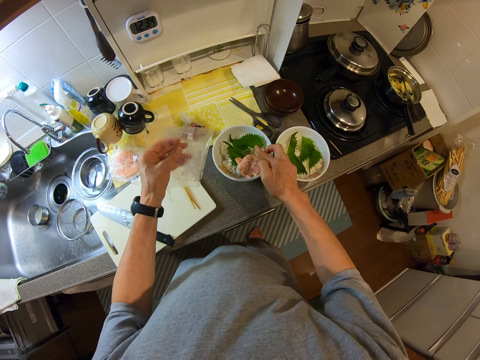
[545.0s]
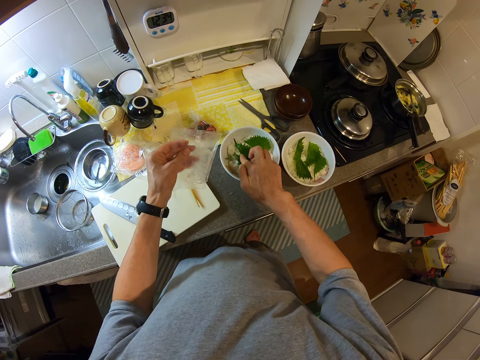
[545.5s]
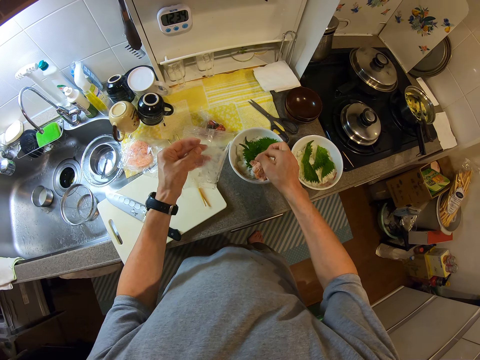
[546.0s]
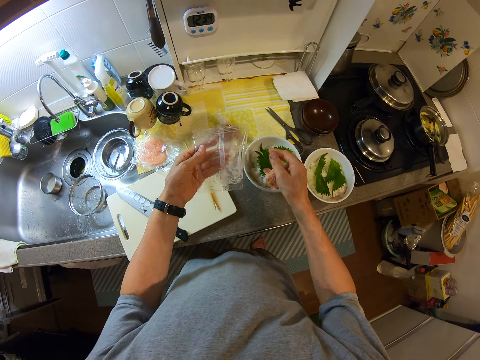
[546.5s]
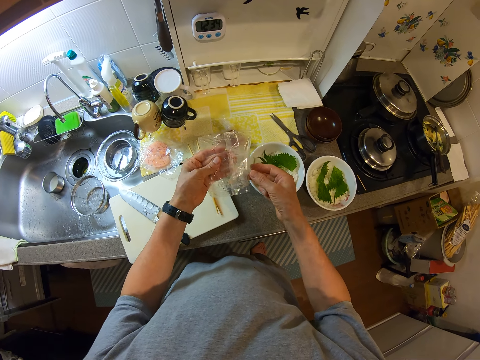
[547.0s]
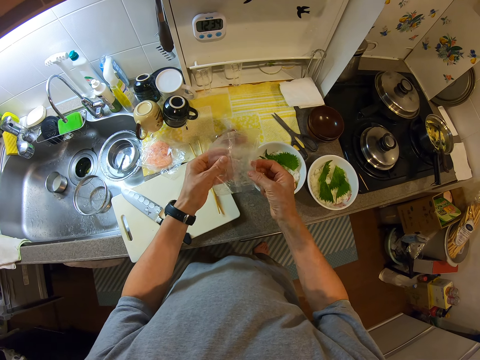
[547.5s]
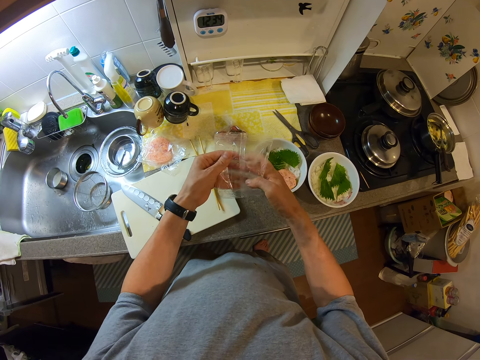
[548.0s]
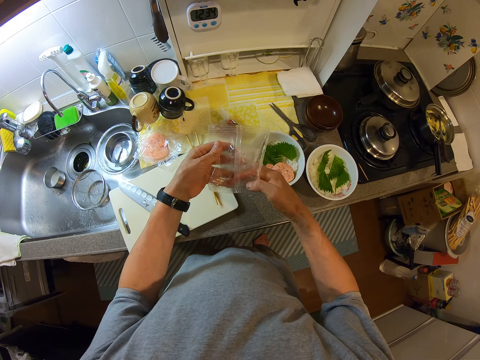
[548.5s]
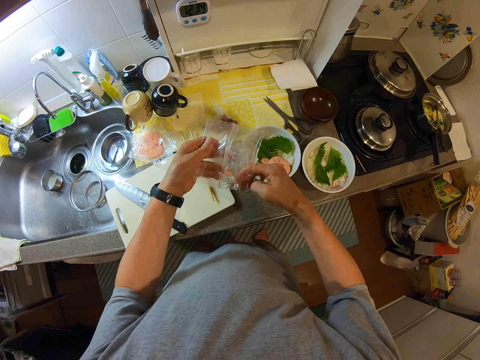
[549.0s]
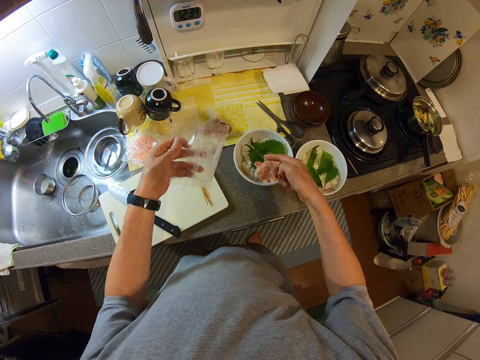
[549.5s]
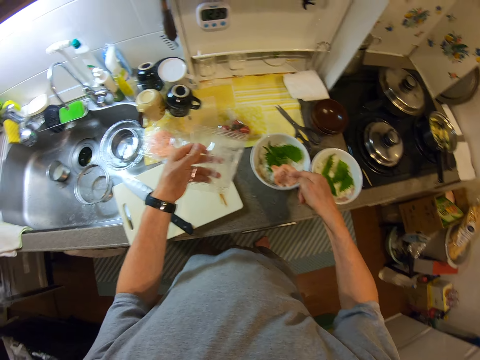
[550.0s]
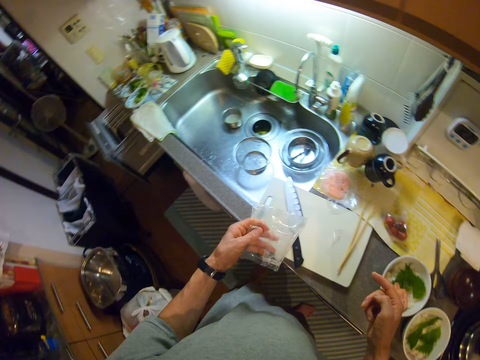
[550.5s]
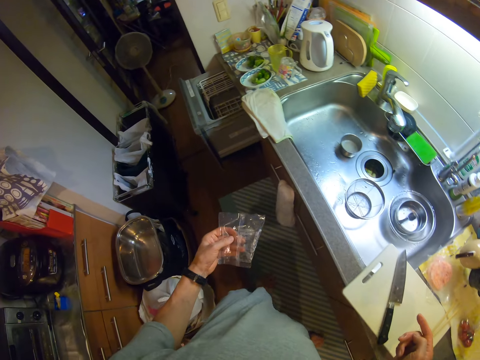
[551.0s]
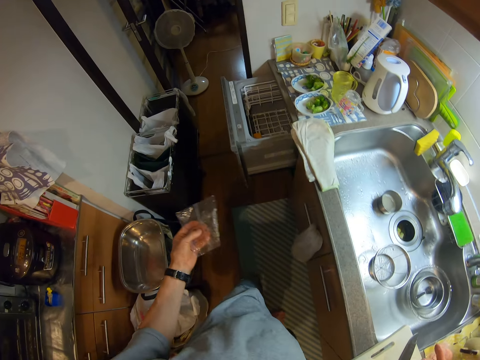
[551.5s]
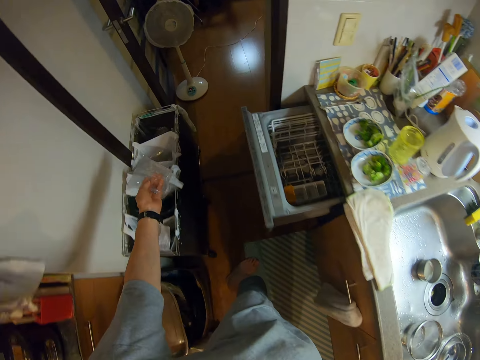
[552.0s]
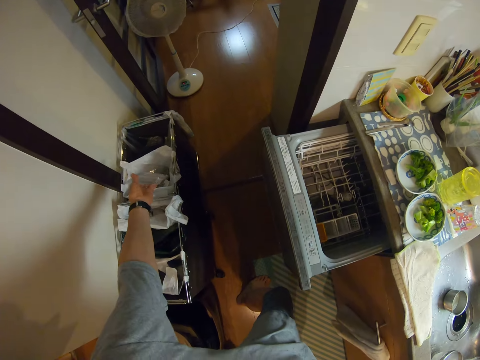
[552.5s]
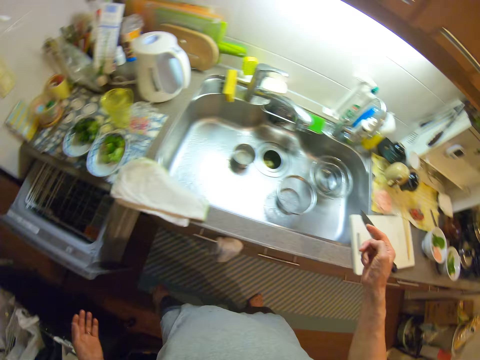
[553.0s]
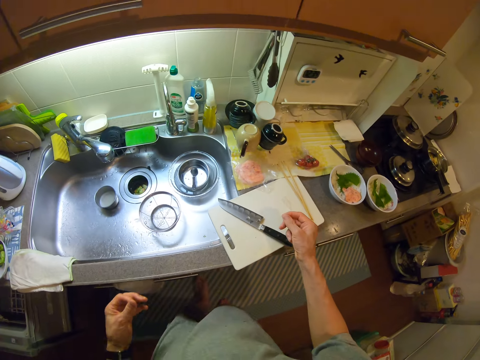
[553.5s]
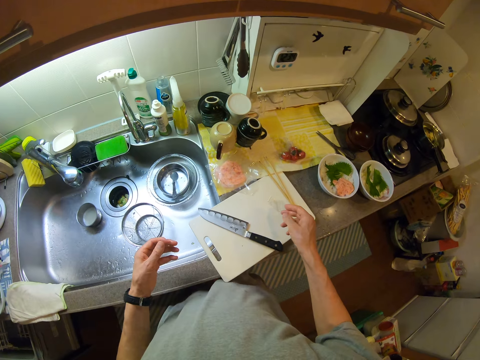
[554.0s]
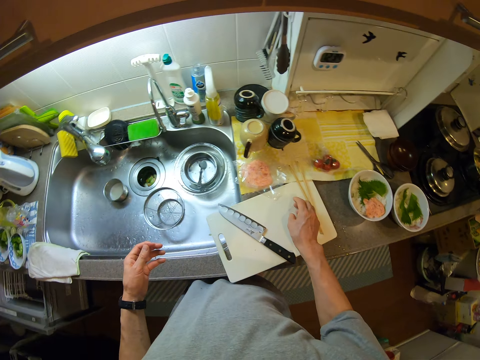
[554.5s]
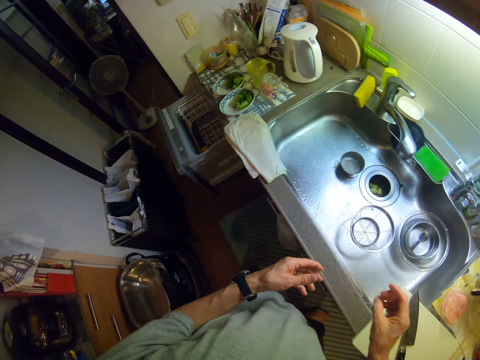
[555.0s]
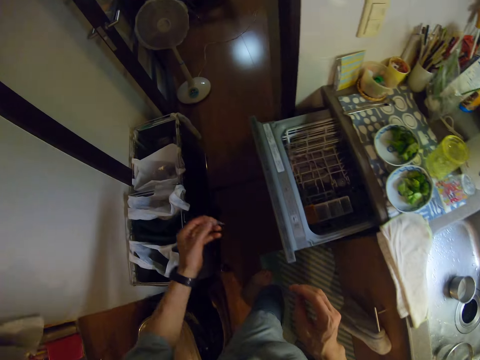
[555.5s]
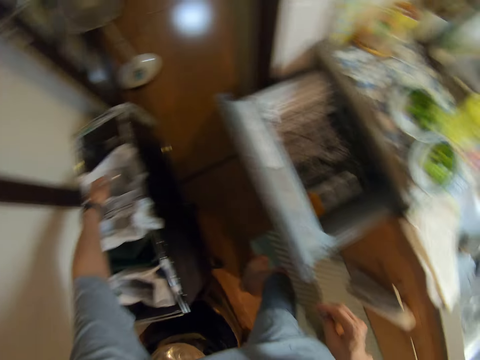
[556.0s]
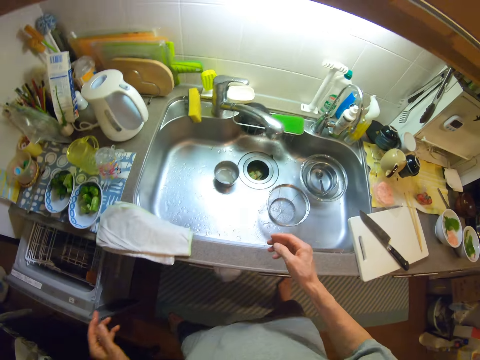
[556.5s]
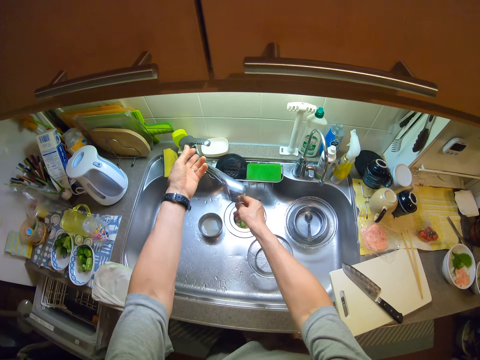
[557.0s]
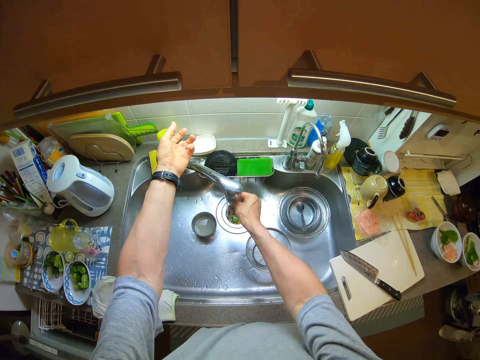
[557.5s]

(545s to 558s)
The camera wearer touches the food with his finger. He applies the pink minced meat in the green vegetables using his fingers. He scrapes the inside of the wrap with his finger. He drops the wrap in the bin. He takes a small piece of the wrap from the counter. He picks a piece of food wrap from the chopping board. He throws the wrap into the bin. He turns on the tap.

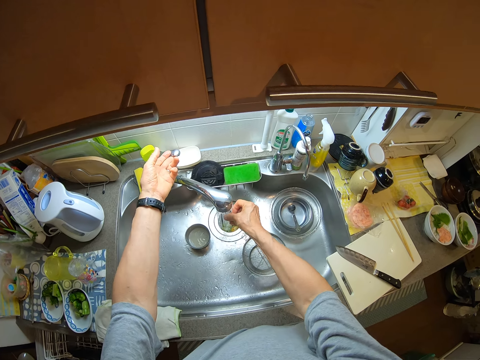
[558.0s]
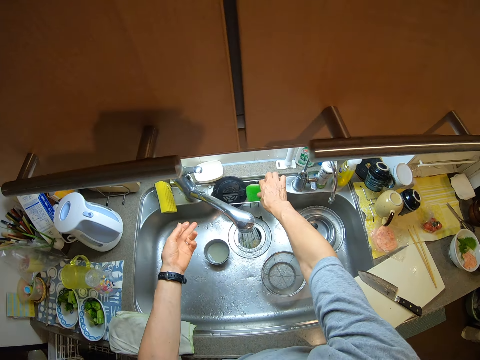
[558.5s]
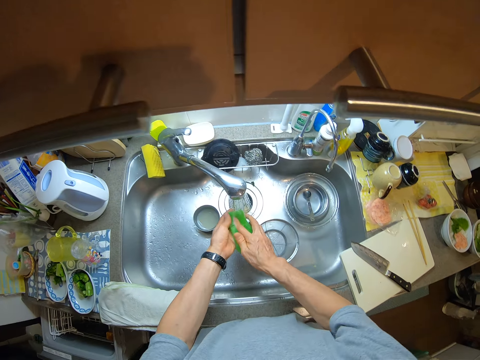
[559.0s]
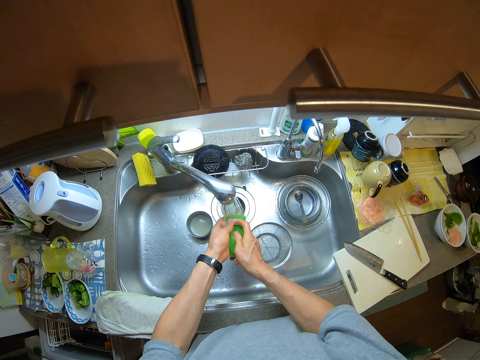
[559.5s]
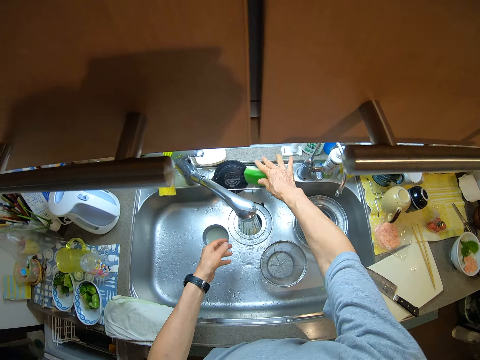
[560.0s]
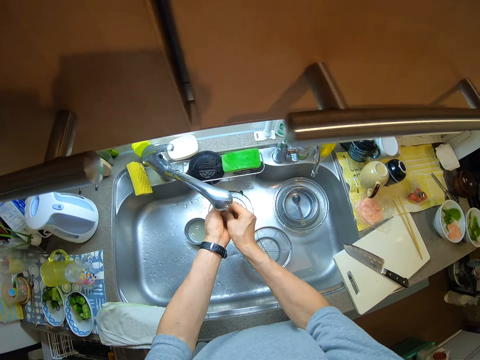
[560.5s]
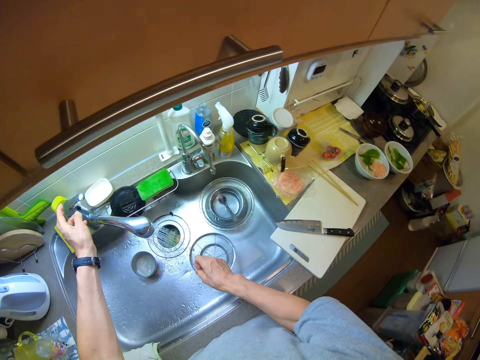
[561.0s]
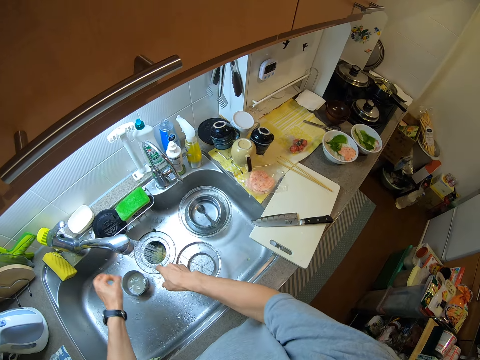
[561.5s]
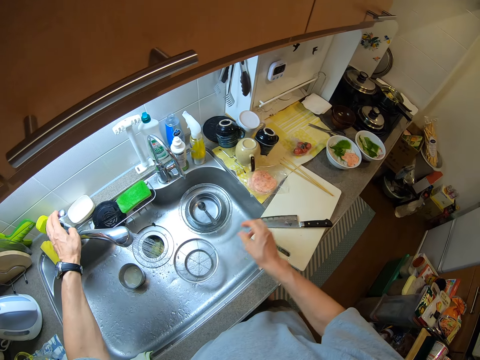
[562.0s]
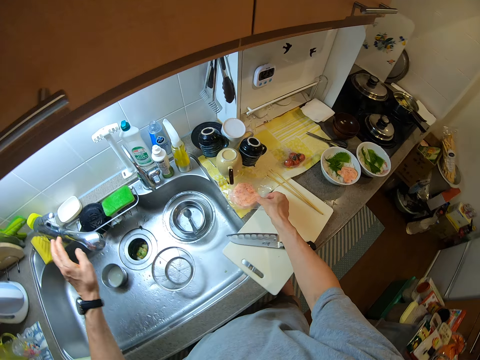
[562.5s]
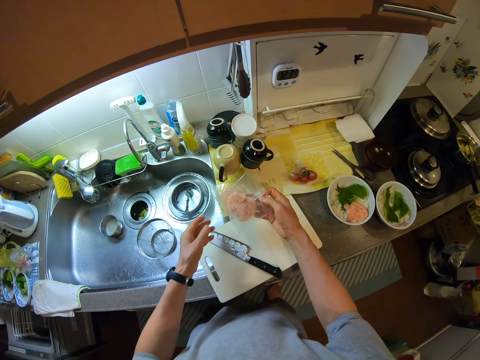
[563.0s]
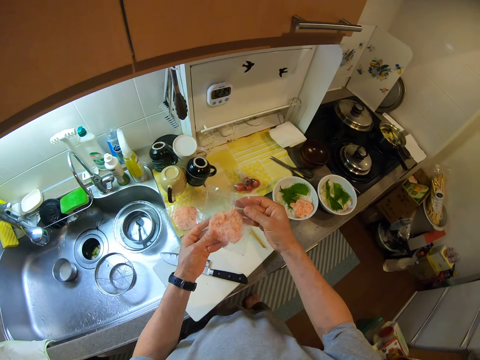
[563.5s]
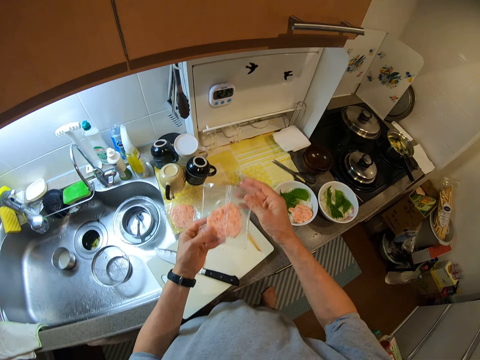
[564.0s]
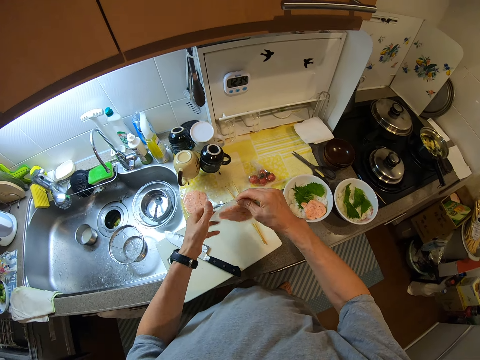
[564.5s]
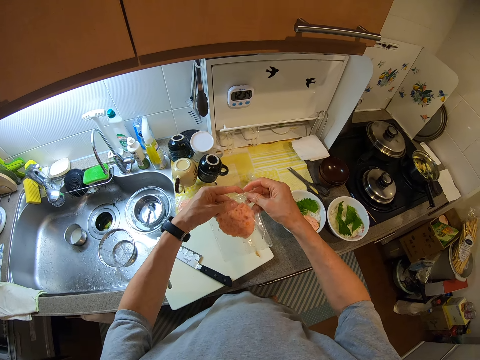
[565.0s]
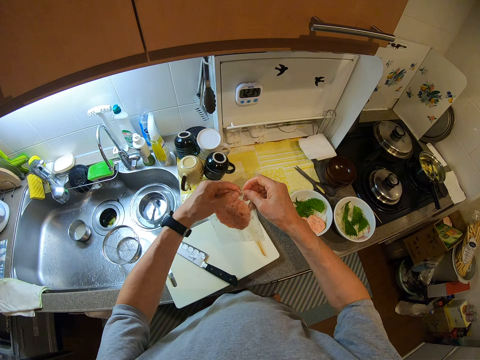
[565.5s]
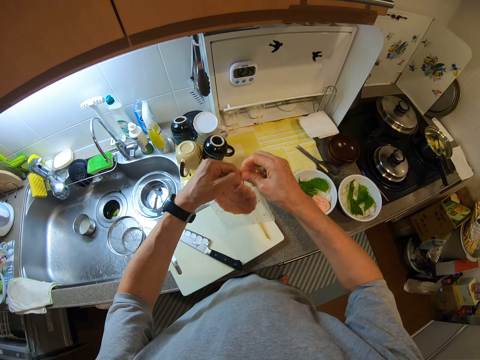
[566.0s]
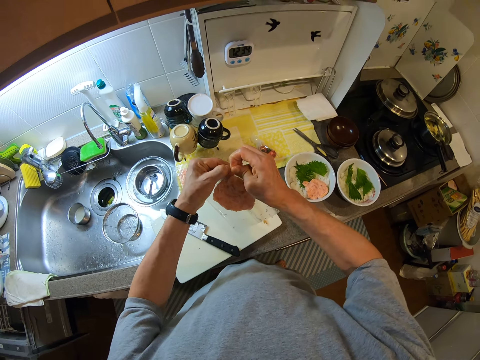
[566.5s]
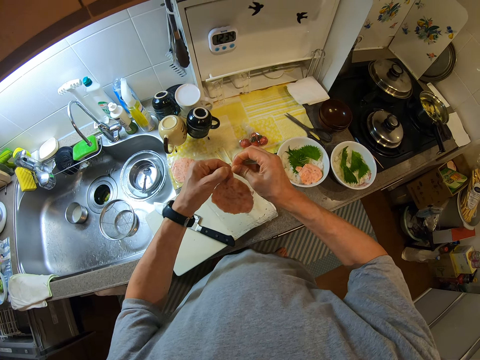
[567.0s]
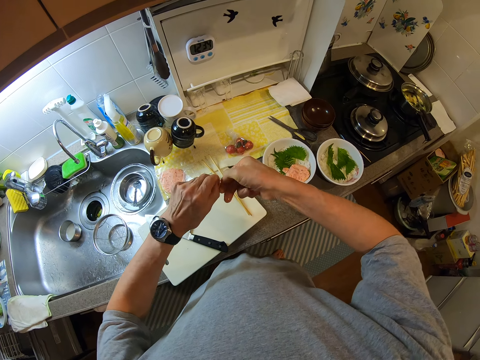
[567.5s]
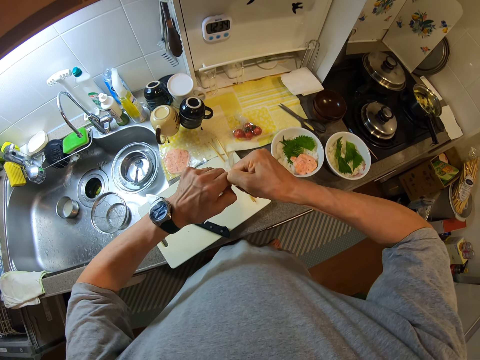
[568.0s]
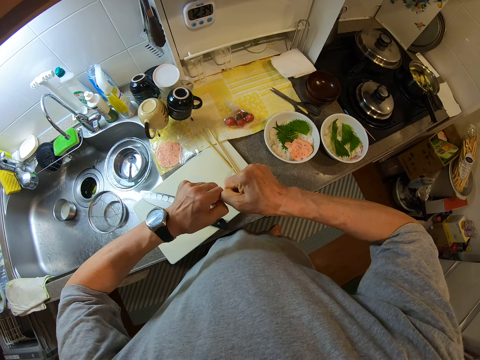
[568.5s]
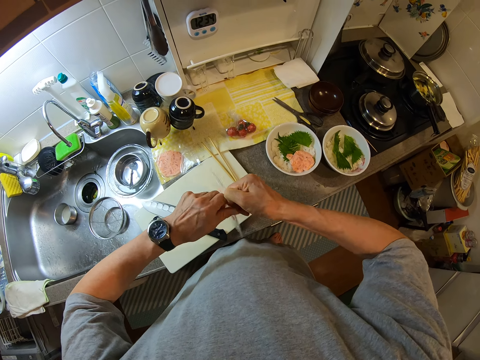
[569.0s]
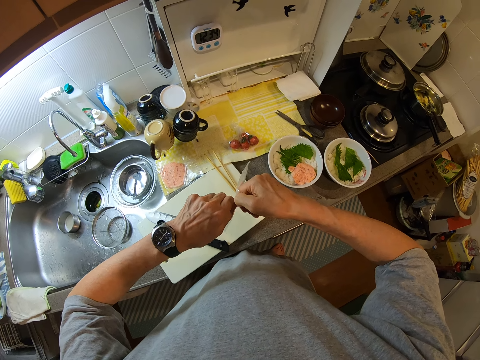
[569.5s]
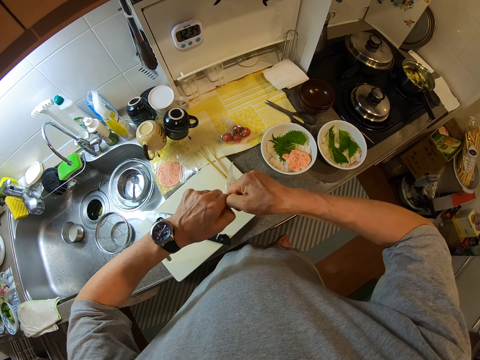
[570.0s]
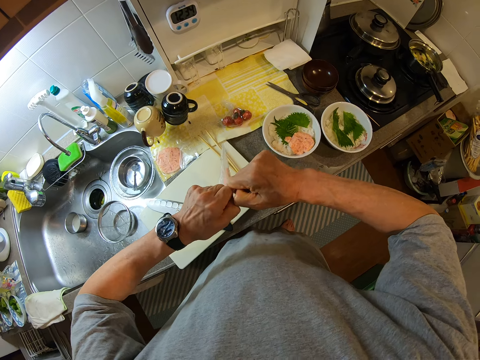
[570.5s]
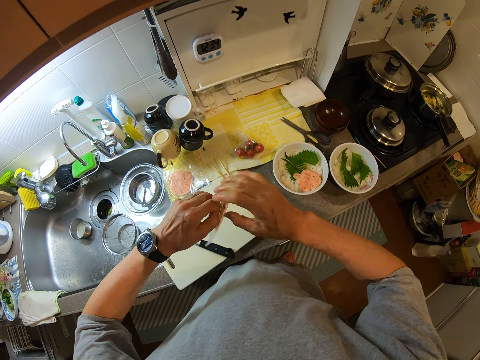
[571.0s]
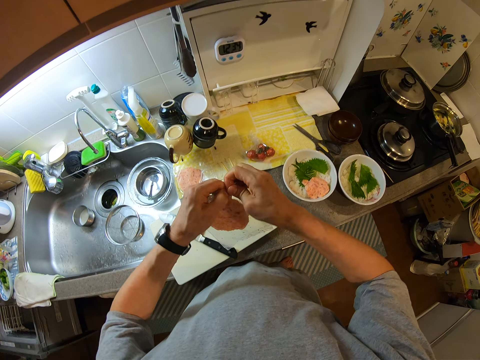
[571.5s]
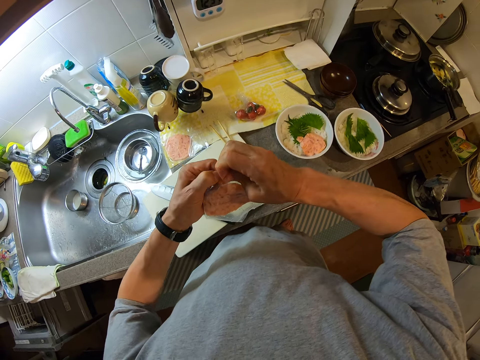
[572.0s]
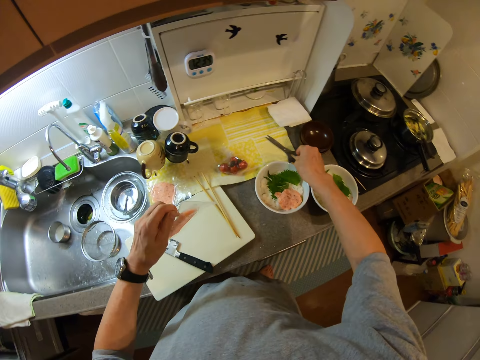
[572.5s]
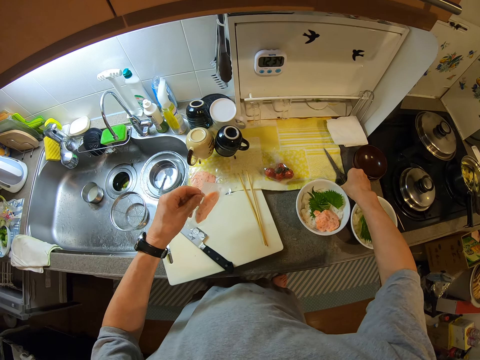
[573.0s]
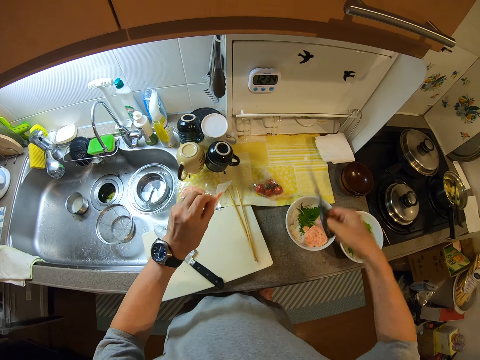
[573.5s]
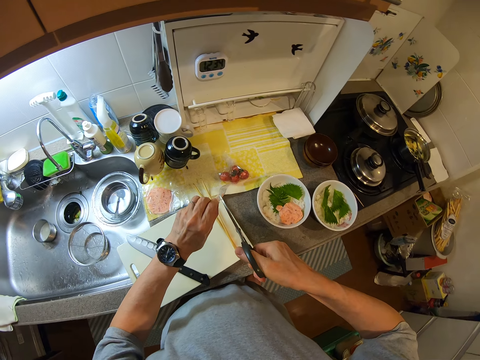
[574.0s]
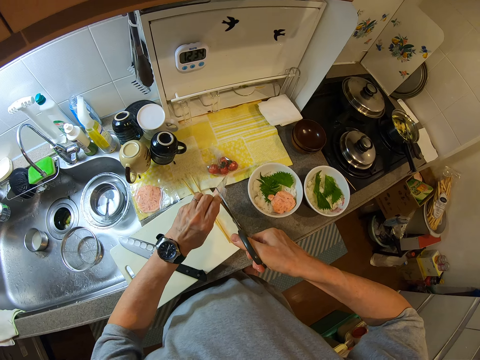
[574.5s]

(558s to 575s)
The camera wearer picks up a sponge. He cleans his hand with the sponge. He drops the sponge. He washes his hand. He applies soap in his fingers. He turns off the tap. He picks a patty in a wrap or package. He turns the package. He tries to tear the wrap. He picks a cutting knife or a scissors from the counter.
